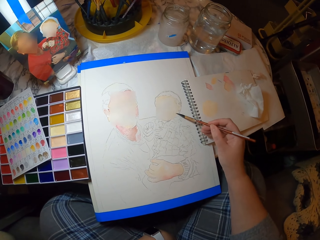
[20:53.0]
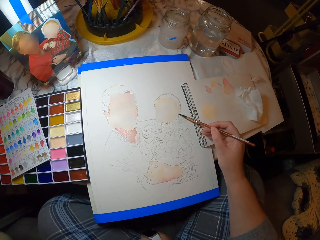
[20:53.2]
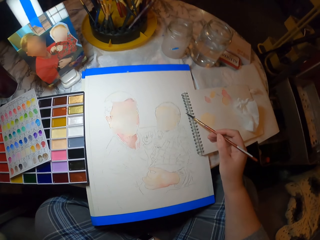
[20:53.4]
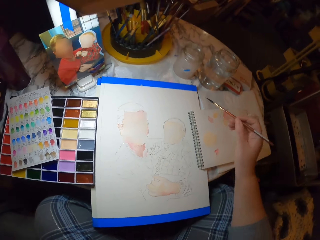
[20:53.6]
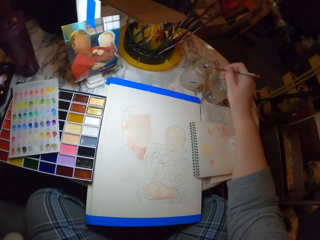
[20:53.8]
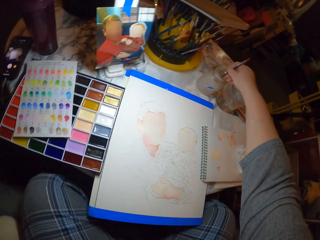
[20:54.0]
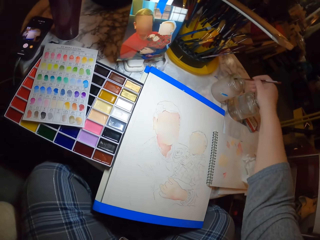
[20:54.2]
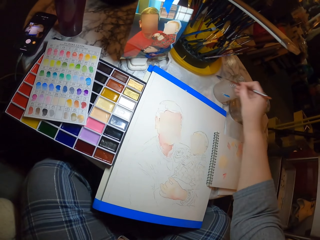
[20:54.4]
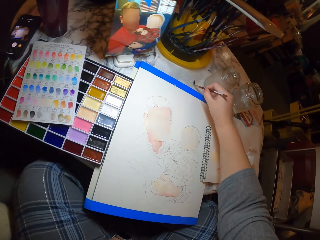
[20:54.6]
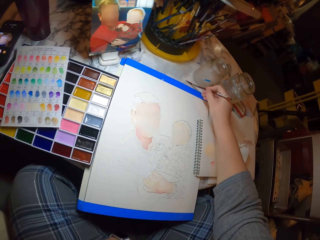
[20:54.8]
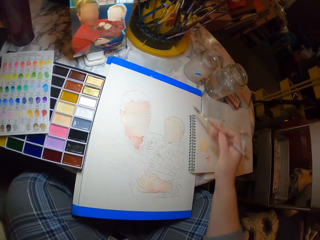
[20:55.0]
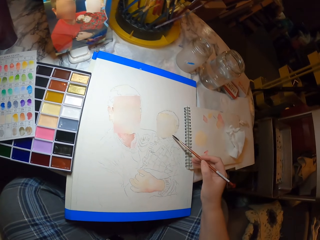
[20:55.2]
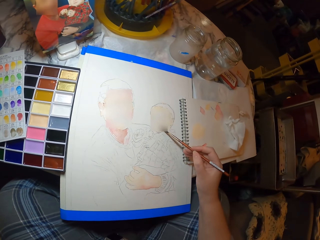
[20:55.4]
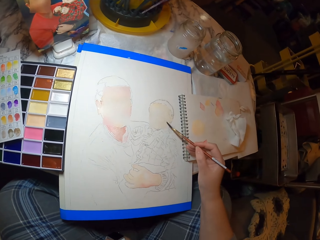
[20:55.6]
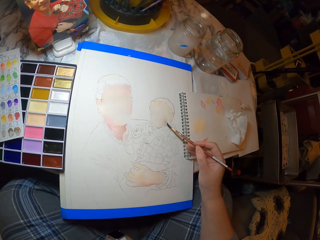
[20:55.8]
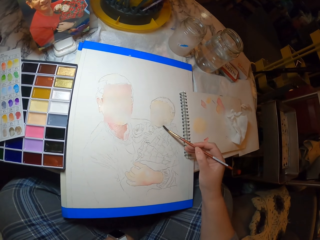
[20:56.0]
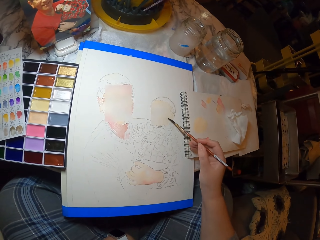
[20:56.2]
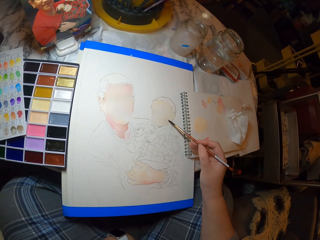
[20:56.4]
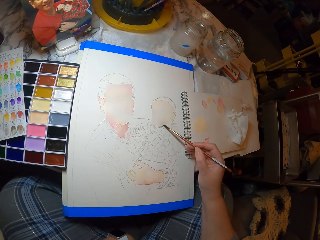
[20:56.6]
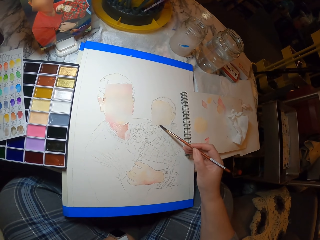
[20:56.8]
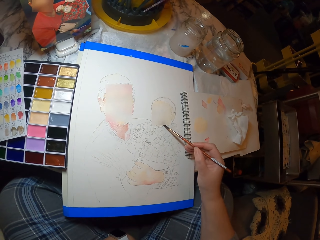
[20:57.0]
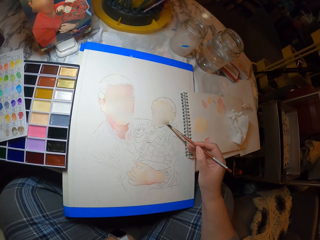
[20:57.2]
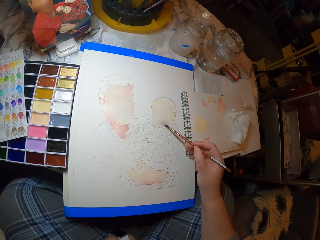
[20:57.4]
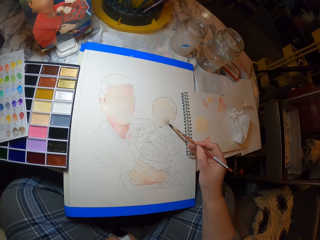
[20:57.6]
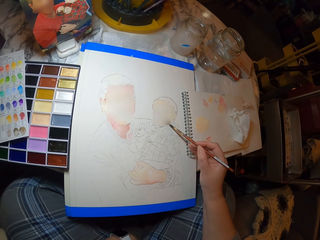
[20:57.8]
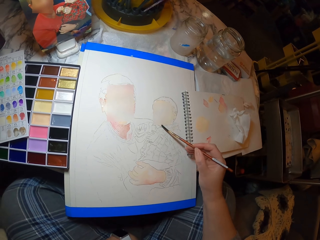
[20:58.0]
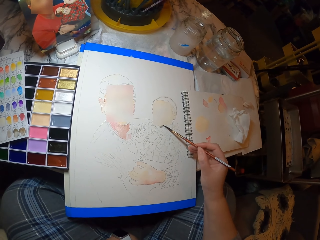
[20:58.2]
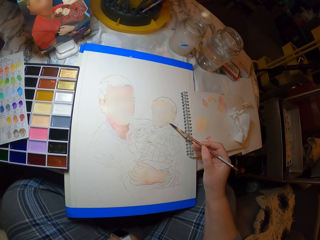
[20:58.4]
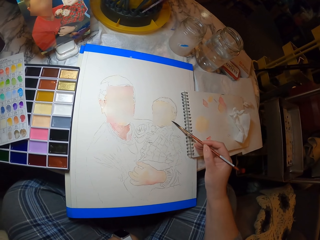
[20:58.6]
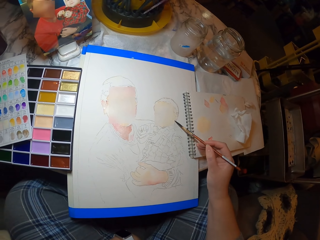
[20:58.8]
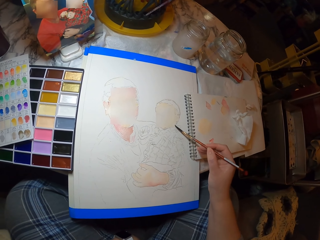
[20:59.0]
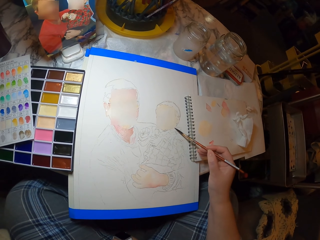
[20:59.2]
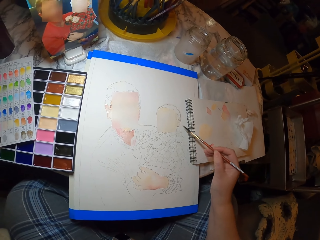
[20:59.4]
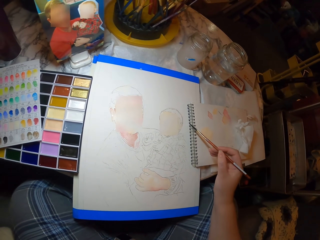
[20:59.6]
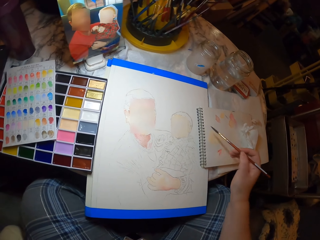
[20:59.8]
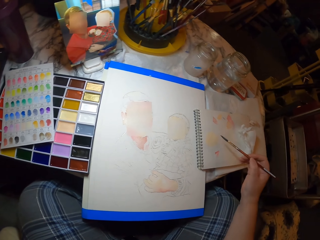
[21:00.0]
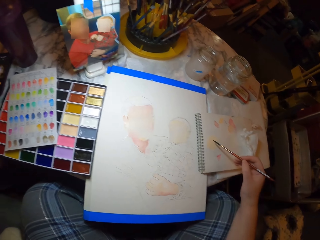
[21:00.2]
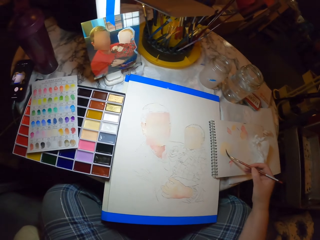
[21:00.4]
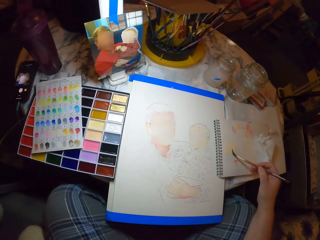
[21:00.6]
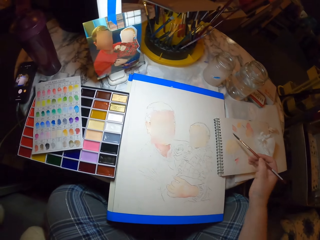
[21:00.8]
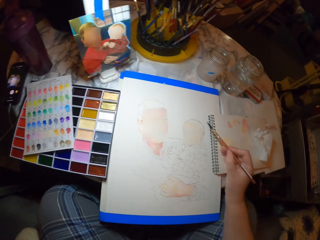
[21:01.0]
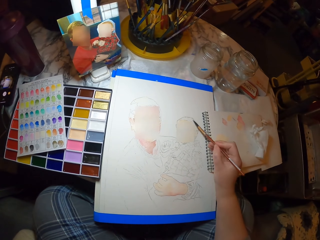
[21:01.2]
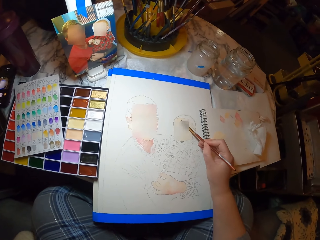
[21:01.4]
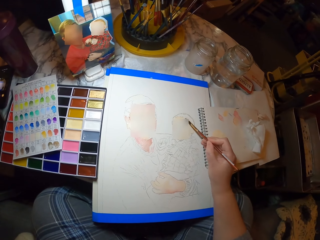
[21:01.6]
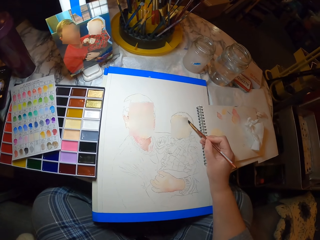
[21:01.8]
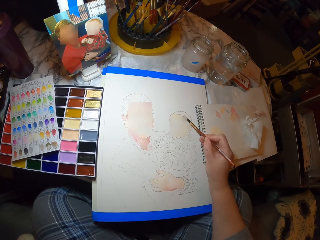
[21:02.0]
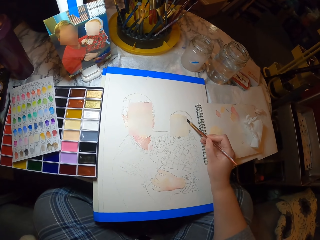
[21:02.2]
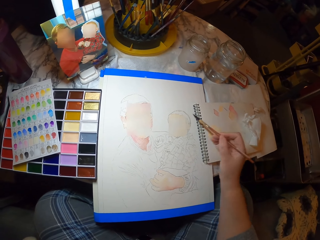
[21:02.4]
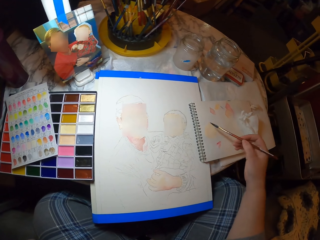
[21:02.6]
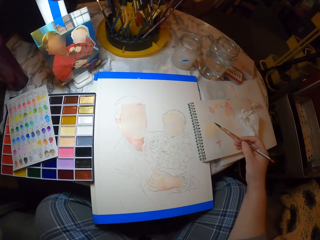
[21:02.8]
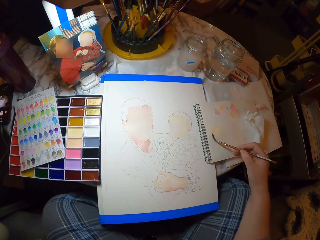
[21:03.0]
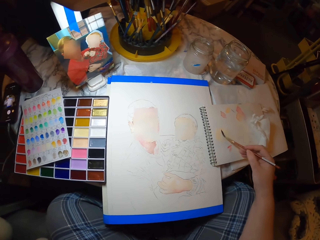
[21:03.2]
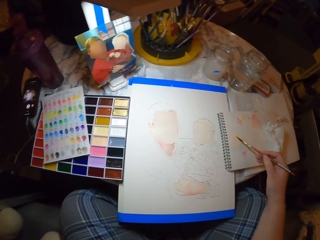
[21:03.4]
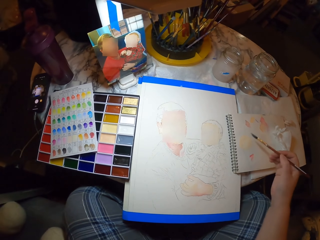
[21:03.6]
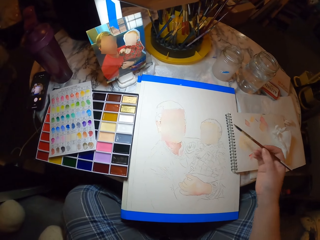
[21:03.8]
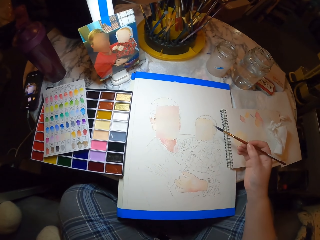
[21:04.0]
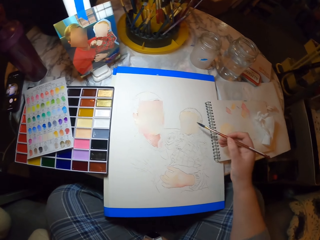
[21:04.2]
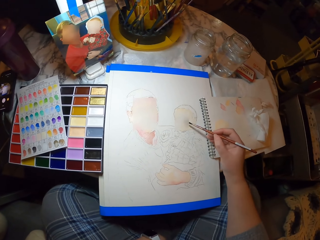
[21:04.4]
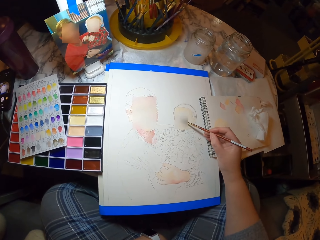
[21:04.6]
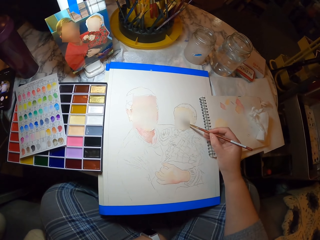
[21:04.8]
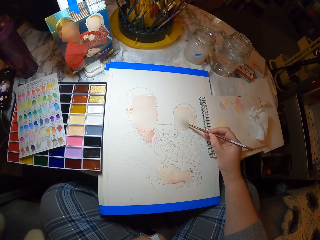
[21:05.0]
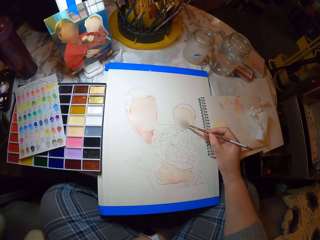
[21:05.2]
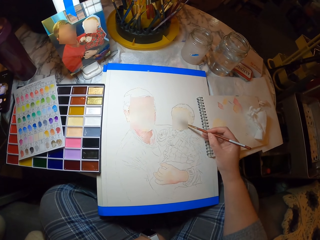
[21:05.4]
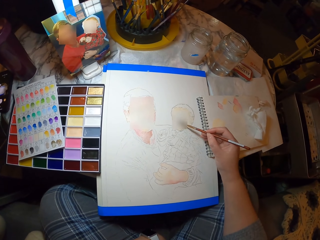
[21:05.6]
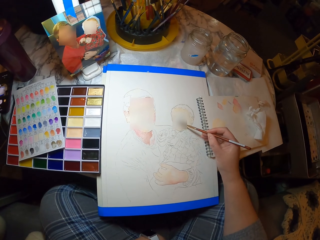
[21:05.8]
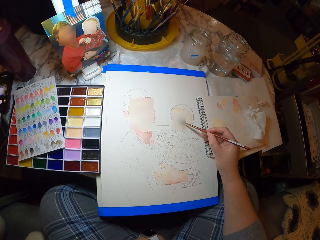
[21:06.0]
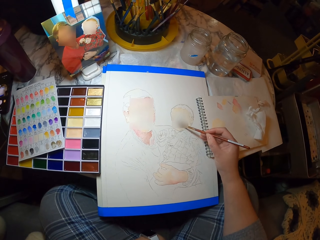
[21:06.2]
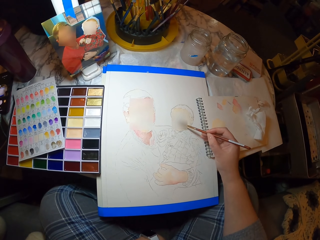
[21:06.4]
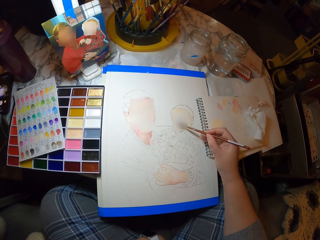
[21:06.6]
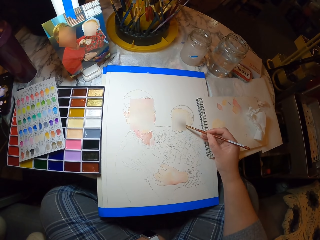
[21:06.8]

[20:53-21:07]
The camera wearer dips the brush in the water container. They rub the brush on the paper. They paint a picture on the paper with the paint brush. They paint the book. They touch the paint on the book with the brush. They paint the picture on the paper with the paint brush. They paint the book. They touch the paint on the book with the brush. They paint the picture on the paper with the paint brush.

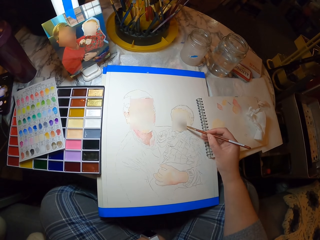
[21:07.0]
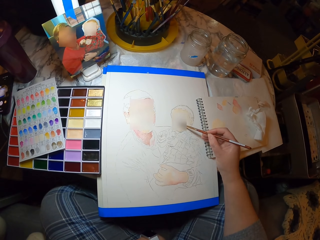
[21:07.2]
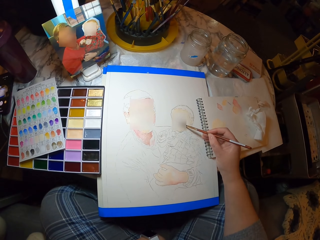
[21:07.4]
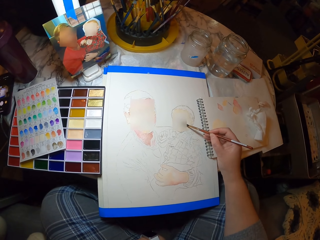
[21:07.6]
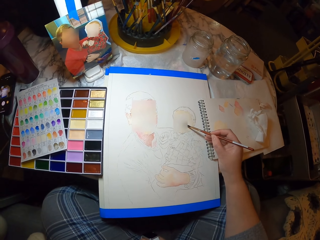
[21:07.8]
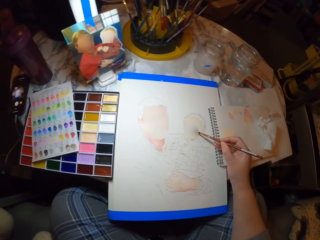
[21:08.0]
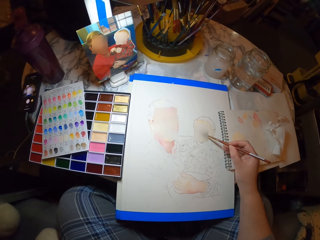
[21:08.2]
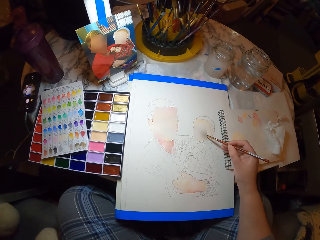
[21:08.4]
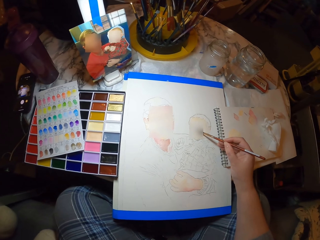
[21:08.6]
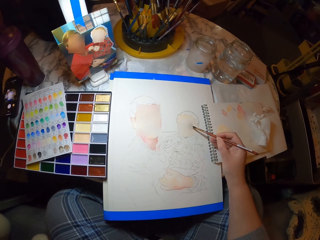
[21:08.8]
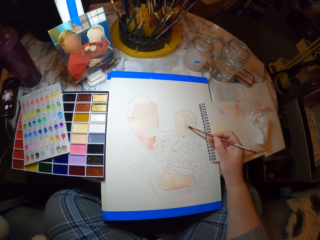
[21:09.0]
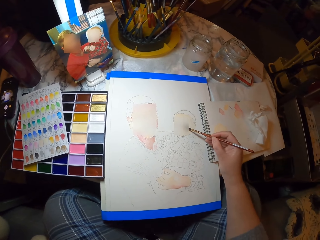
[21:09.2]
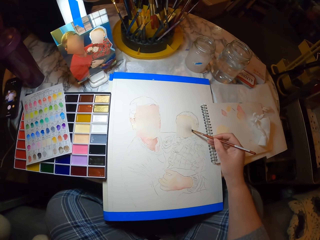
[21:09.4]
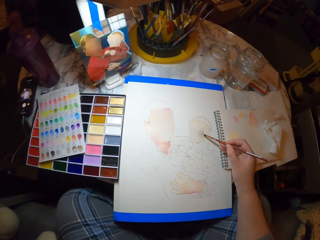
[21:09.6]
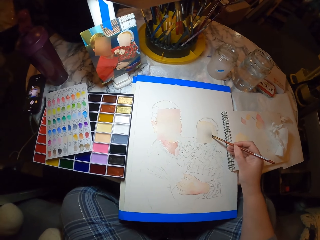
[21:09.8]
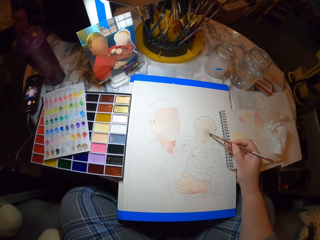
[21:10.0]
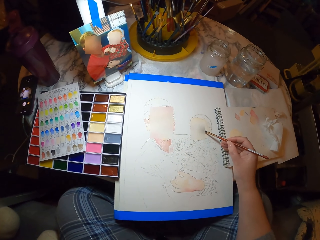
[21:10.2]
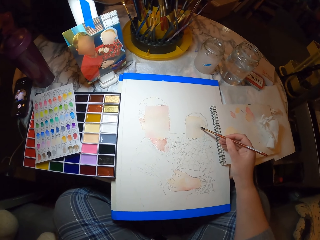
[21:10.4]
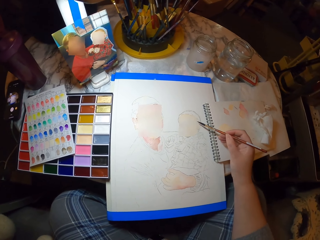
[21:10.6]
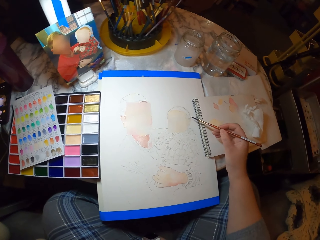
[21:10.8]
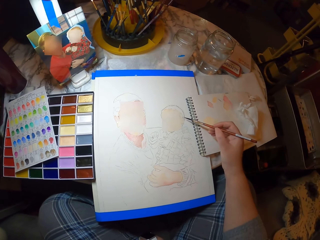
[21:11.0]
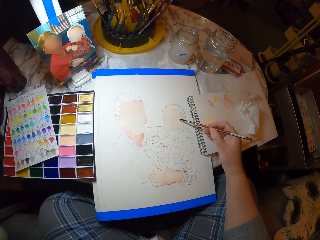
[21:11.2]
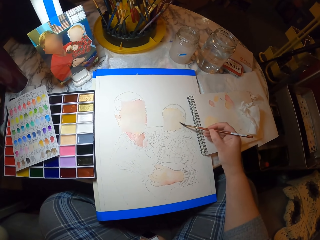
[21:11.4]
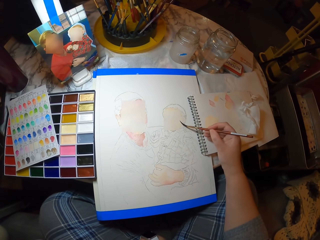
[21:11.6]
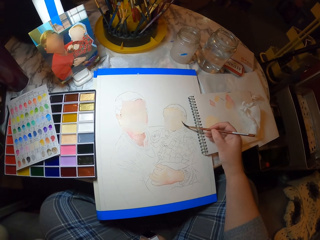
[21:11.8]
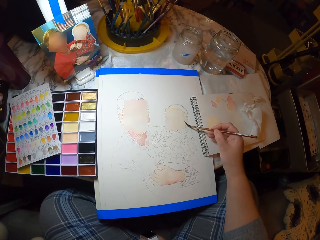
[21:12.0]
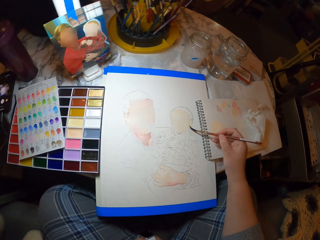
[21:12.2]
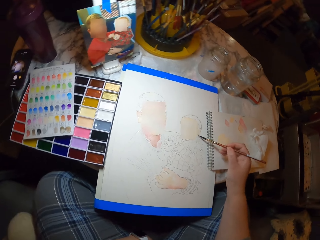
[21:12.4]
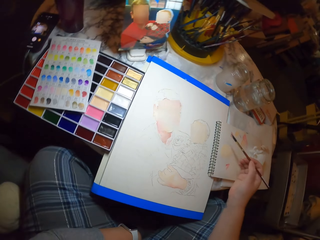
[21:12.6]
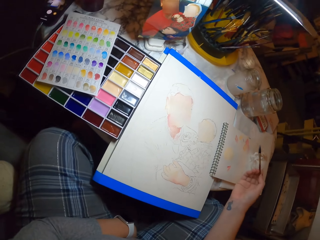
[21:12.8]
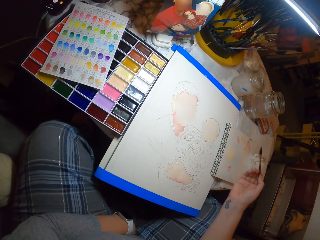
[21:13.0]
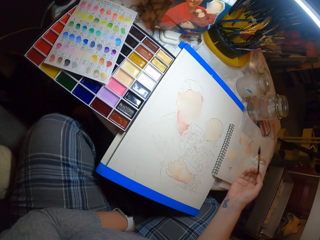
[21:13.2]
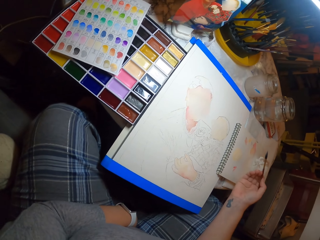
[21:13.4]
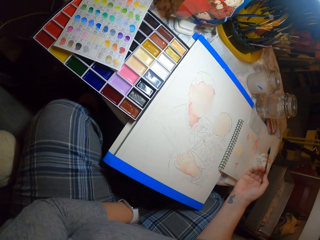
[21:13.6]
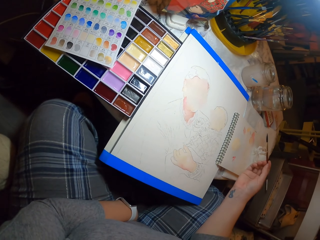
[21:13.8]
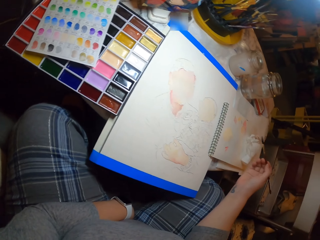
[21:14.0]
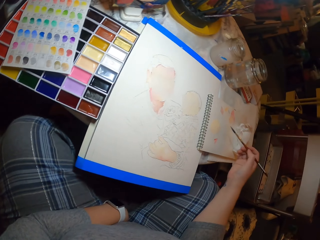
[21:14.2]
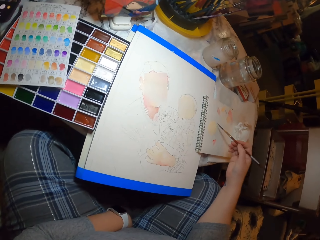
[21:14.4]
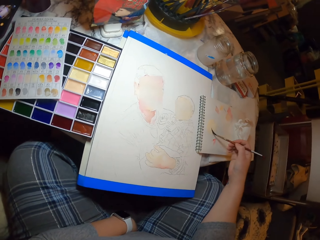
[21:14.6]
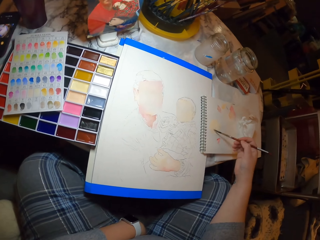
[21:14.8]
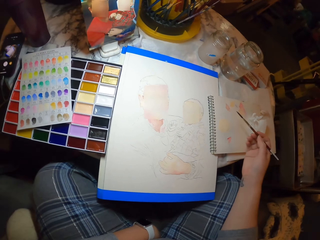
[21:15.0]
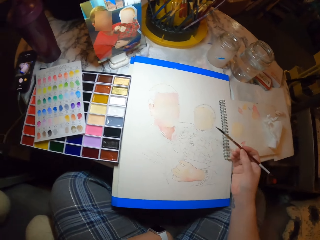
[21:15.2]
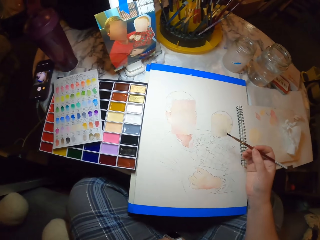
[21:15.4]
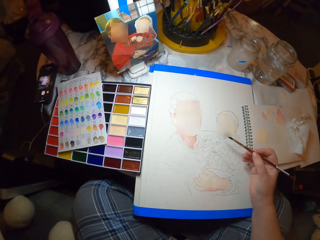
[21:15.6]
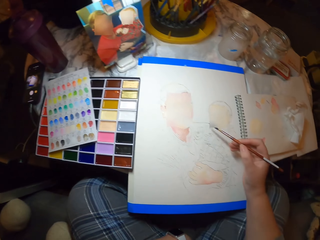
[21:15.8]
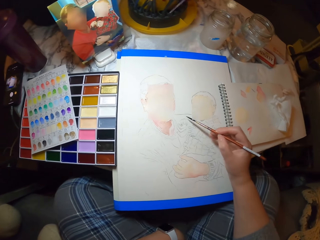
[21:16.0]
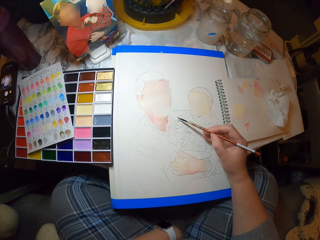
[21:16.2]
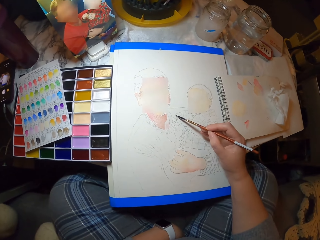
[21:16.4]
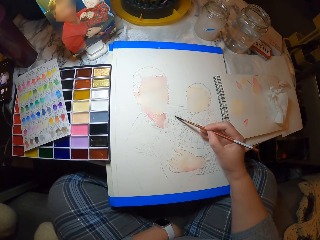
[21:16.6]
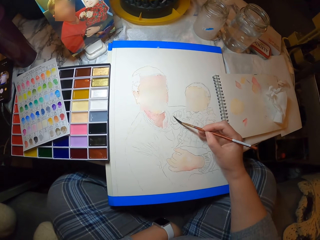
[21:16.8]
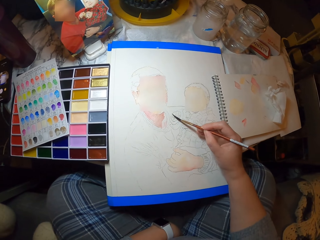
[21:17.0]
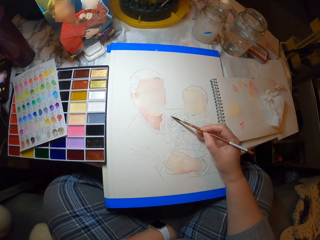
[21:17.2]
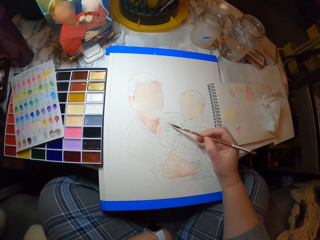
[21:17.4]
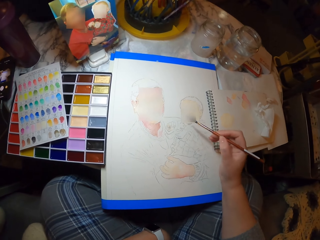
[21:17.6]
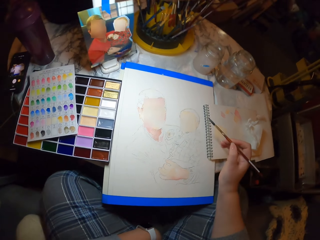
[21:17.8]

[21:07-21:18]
The camera wearer looks at the picture. They look at the picture again. They paint the book. They touch the paint on the book with a brush. They paint the picture on the paper with the paint brush.
